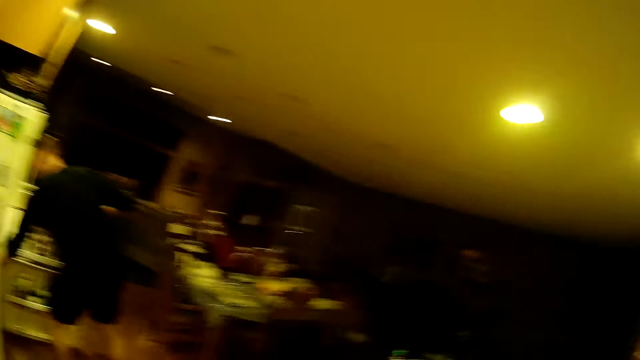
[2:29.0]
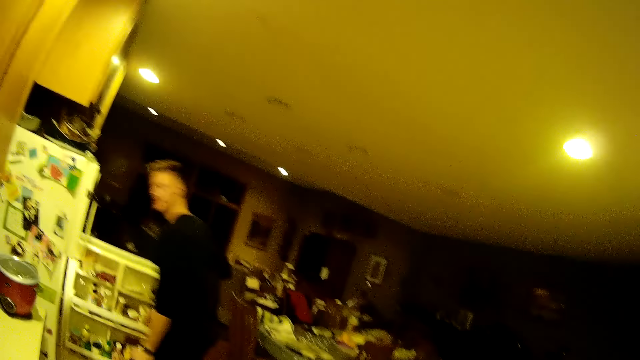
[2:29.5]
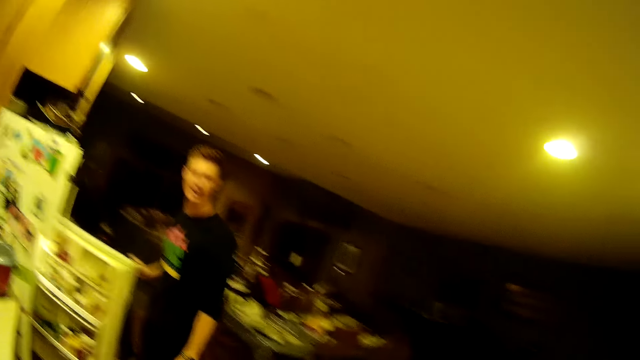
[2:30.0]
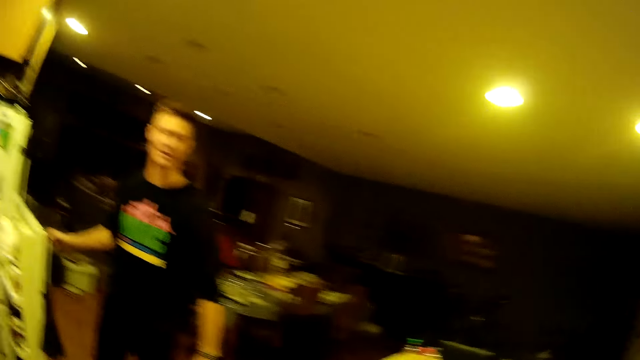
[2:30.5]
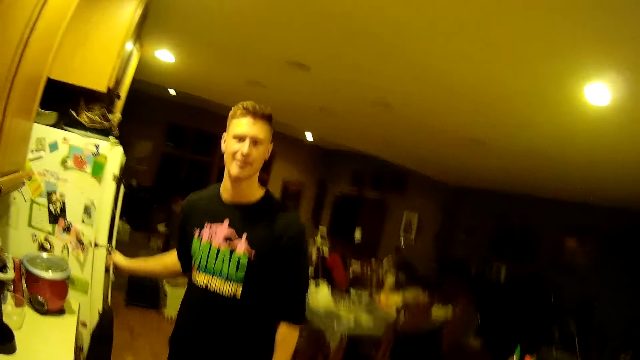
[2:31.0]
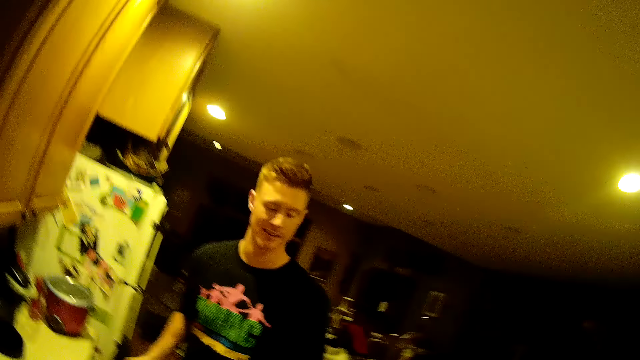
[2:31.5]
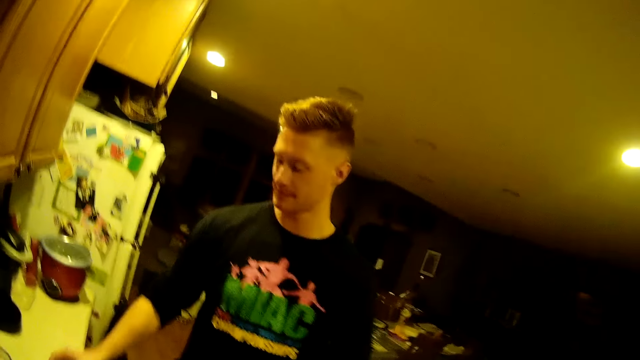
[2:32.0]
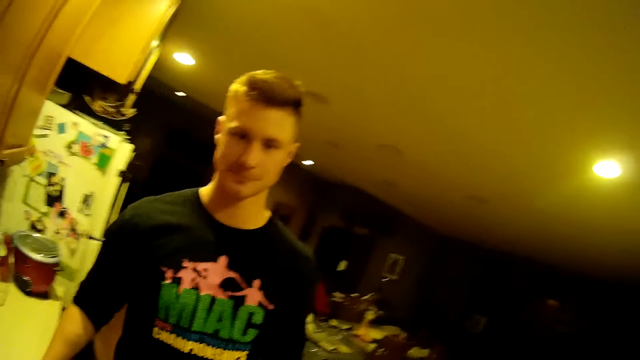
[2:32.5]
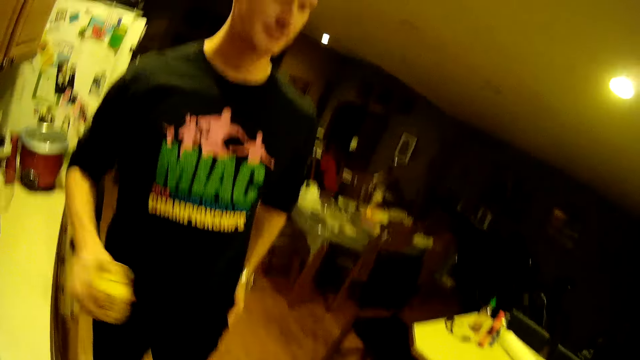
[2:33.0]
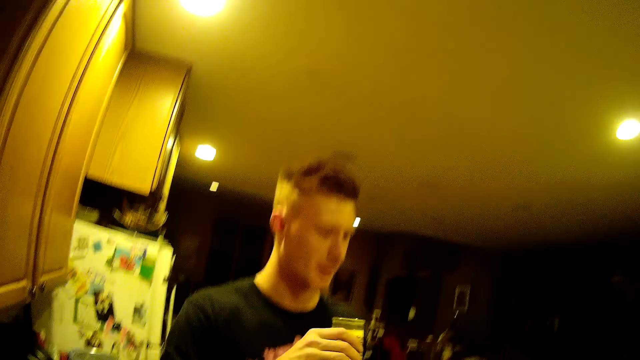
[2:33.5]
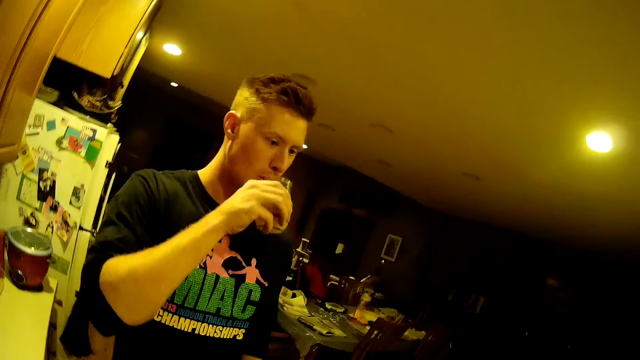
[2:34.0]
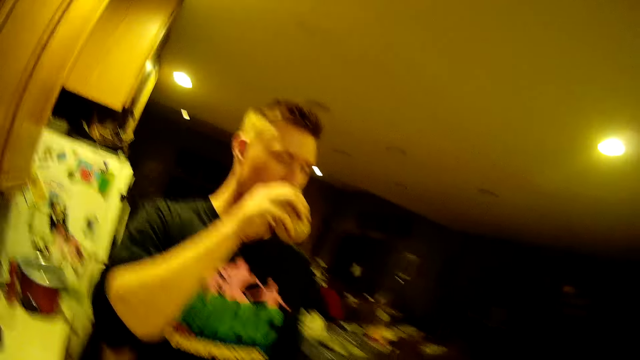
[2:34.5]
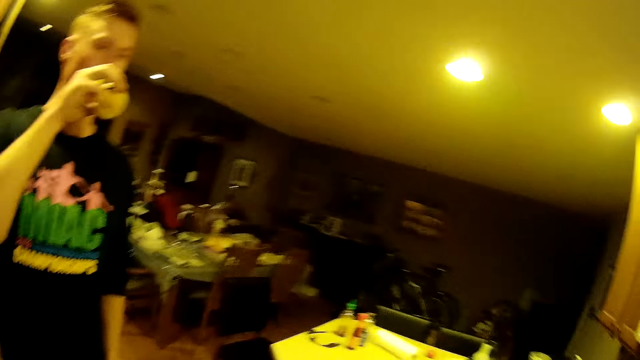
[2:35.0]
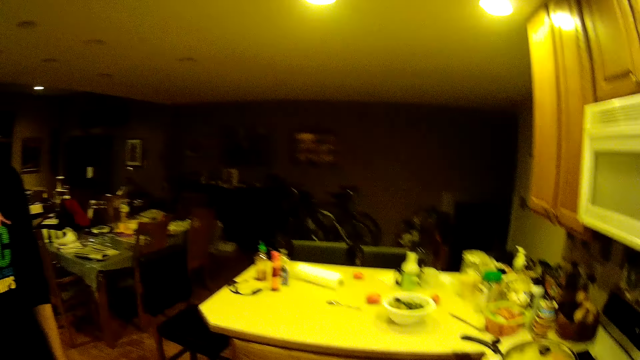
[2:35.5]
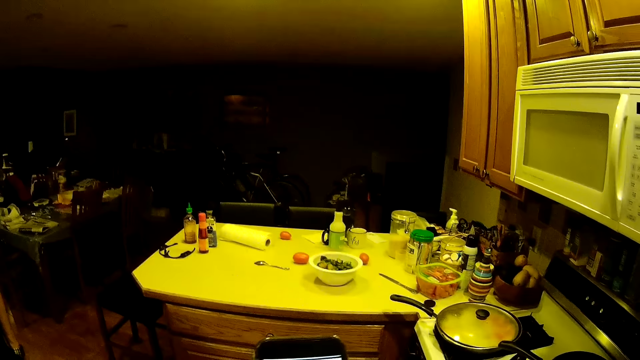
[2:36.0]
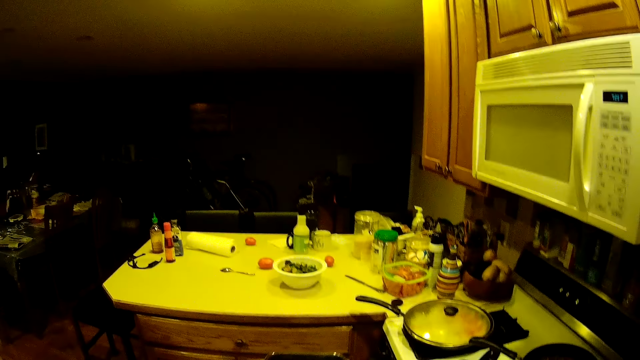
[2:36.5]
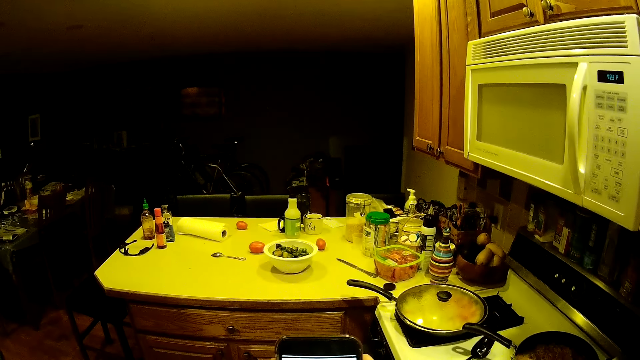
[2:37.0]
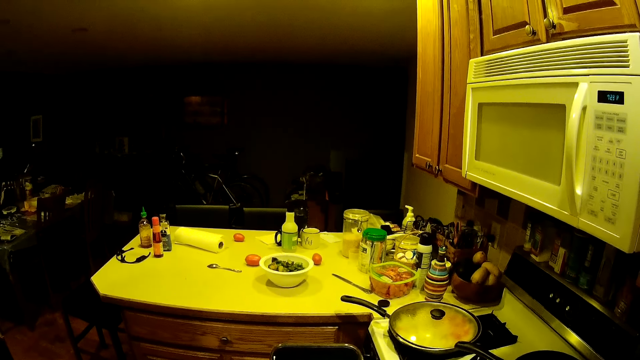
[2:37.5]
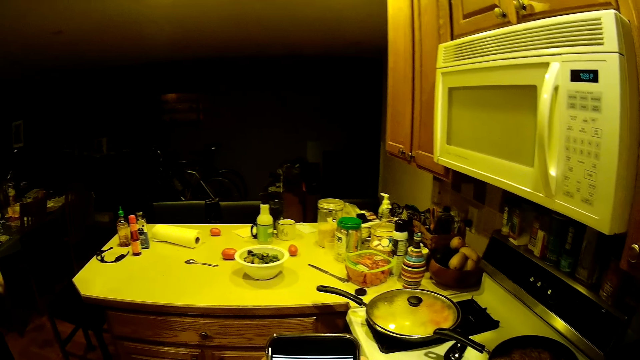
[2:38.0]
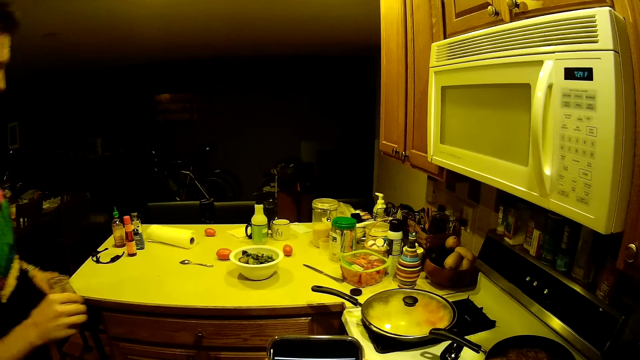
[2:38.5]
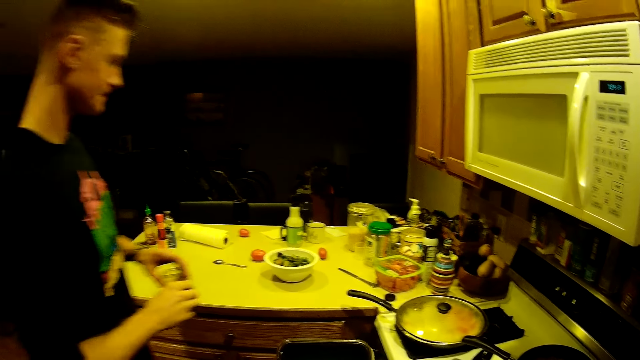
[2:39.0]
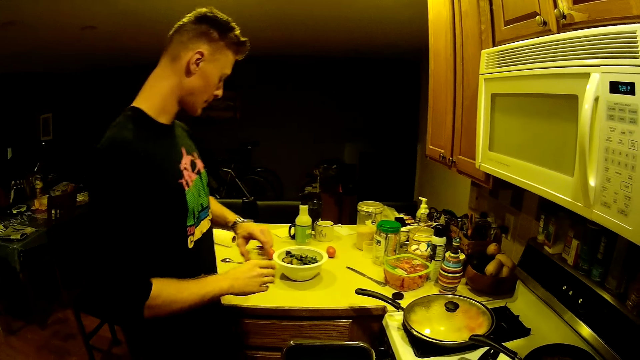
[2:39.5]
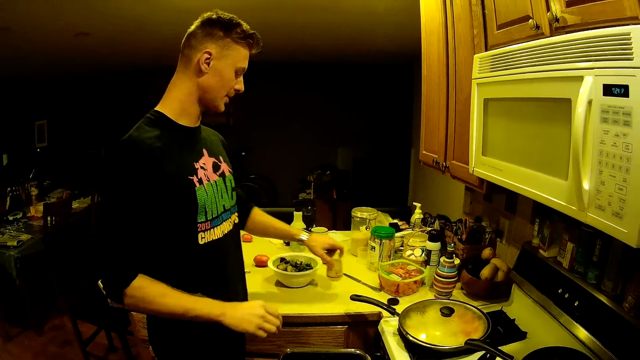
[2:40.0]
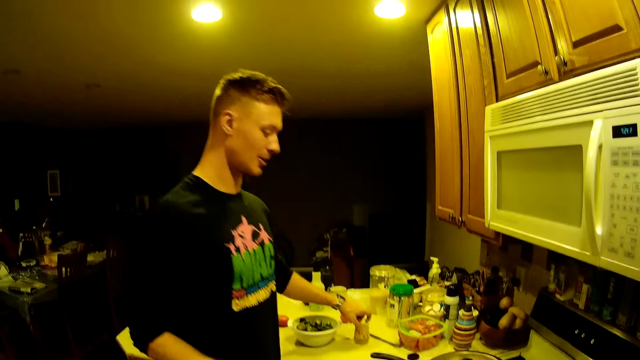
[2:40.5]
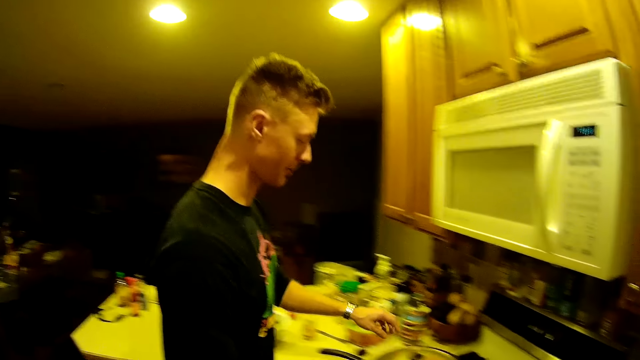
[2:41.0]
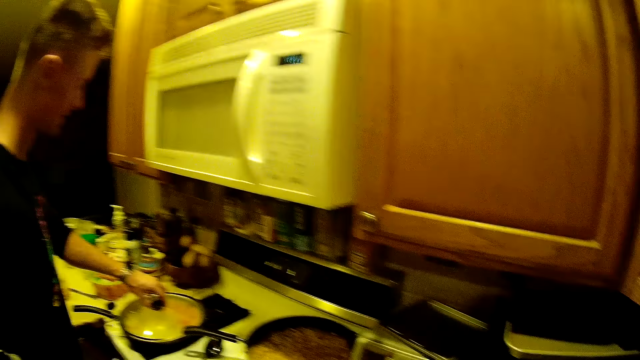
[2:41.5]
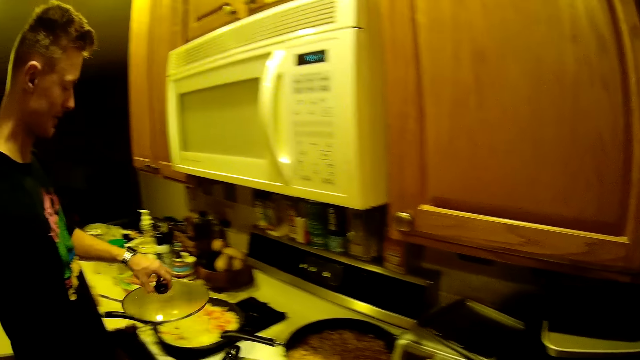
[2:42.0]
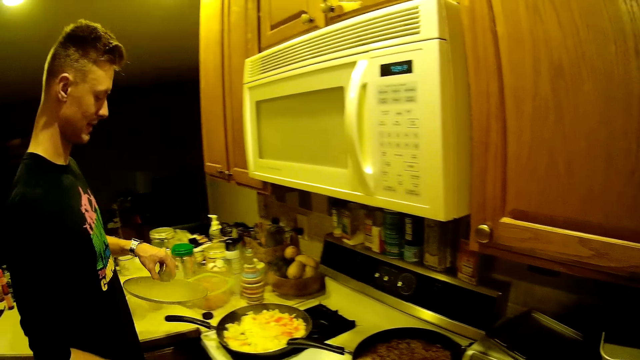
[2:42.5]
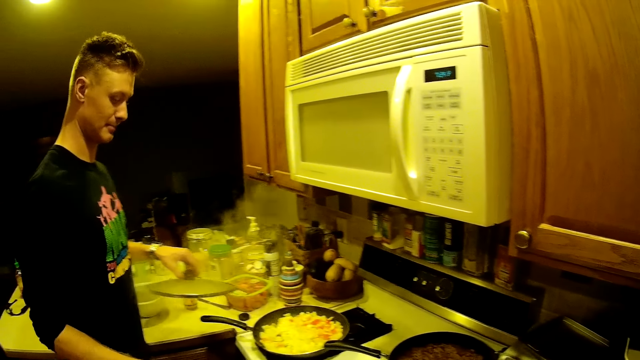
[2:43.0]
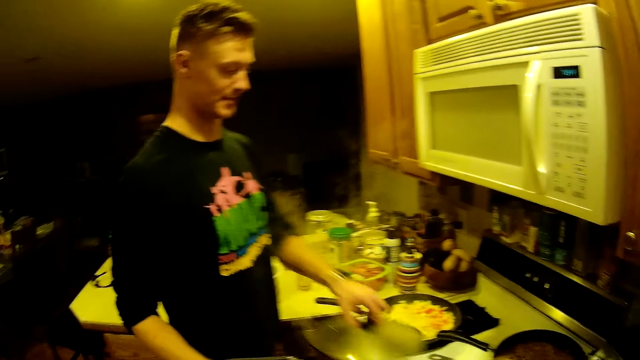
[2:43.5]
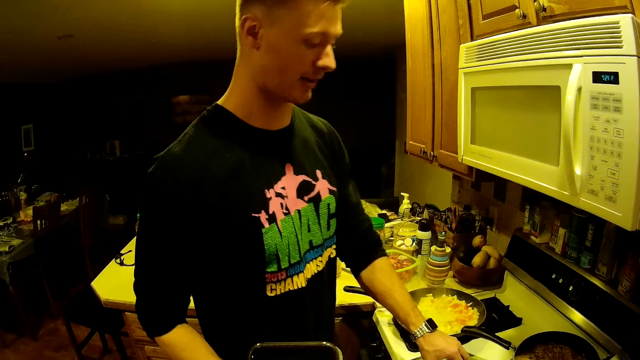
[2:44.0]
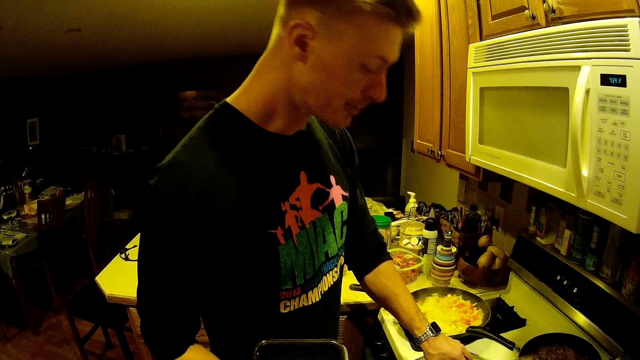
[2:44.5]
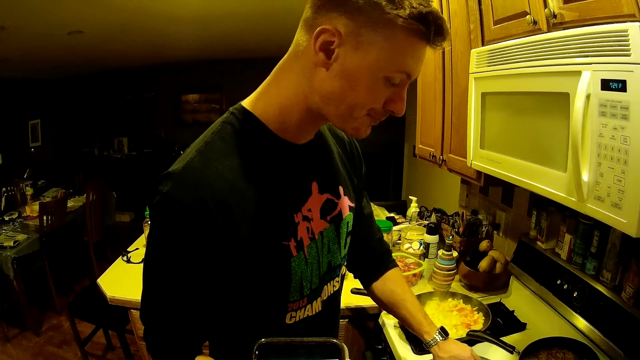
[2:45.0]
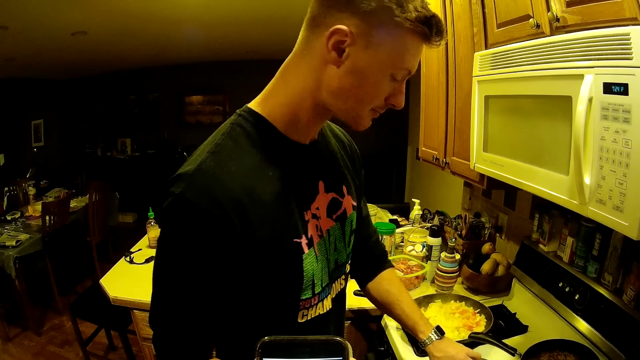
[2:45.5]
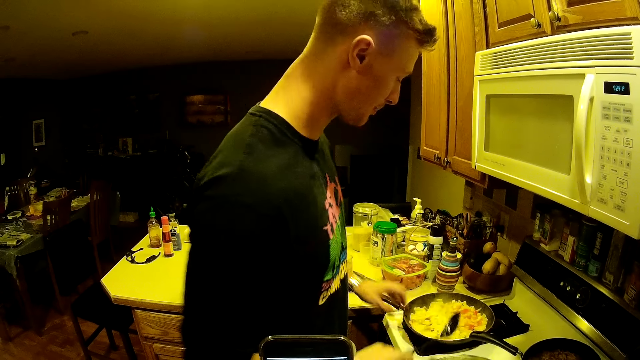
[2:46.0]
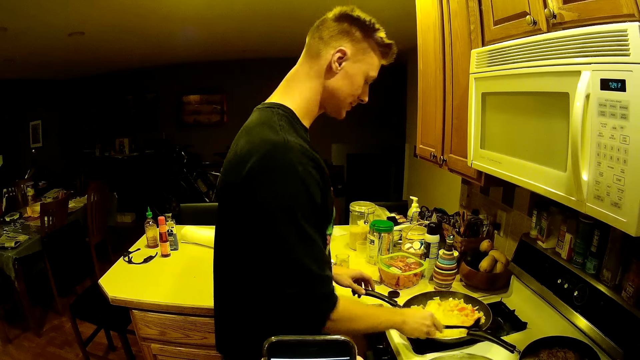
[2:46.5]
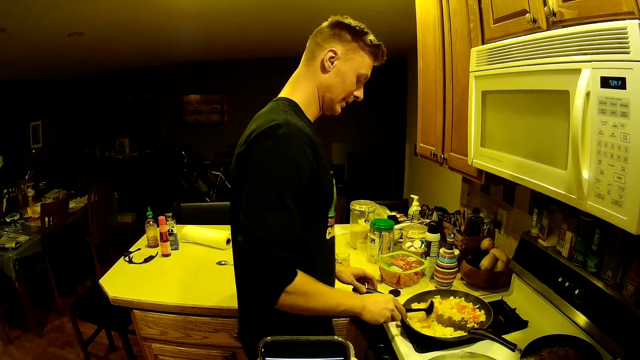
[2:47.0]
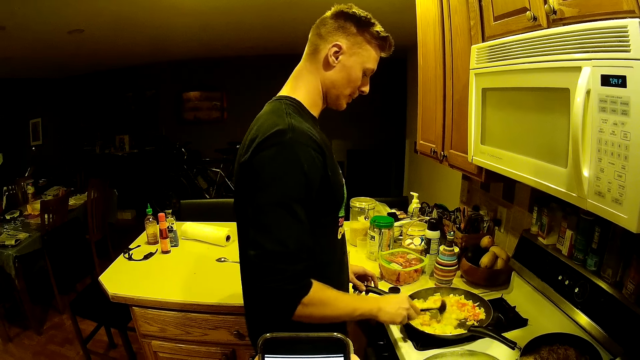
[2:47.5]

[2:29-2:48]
The man places the drink in the fridge. The man closes the fridge with his right hand. The man walks in the kitchen. The man picks up a glass of water from the kitchen counter with his right hand. The man drinks the glass of water. The man passes the glass of water from his right hand to his left hand. The man drops the glass of water on the kitchen counter with his right hand. The man picks the saucepan lid from the saucepan with his left hand. The man drops the saucepan lid on the kitchen cabinet. The man stirs the food in the saucepan with a spoon in his right hand and holds the saucepan with his left hand.

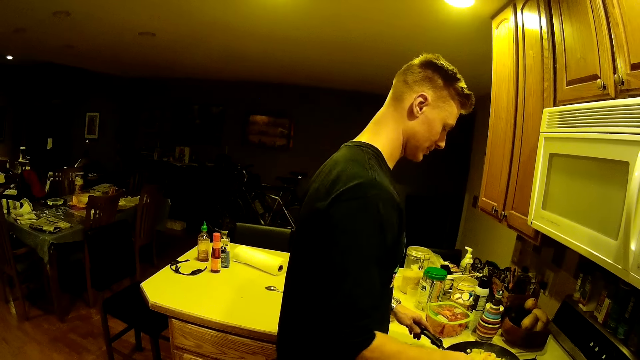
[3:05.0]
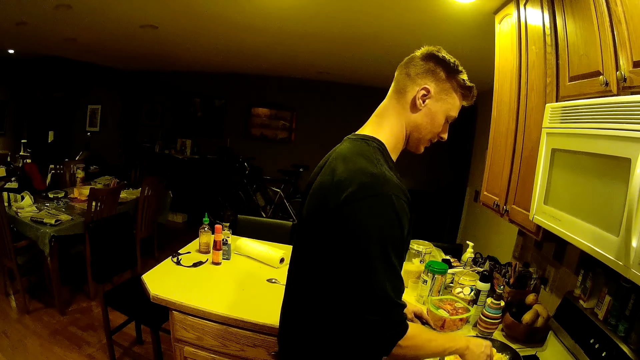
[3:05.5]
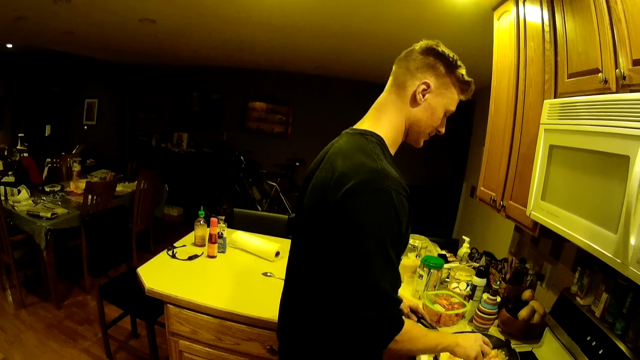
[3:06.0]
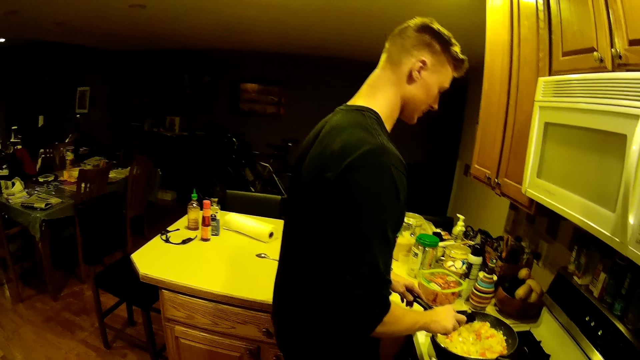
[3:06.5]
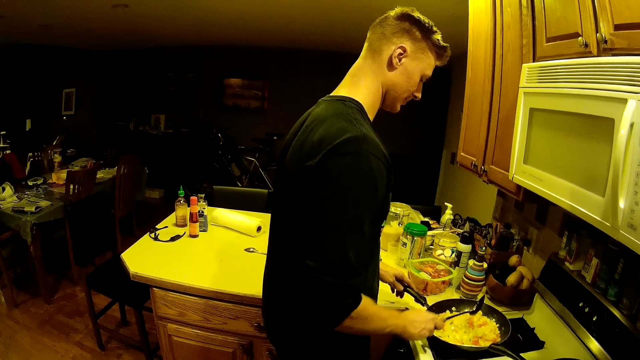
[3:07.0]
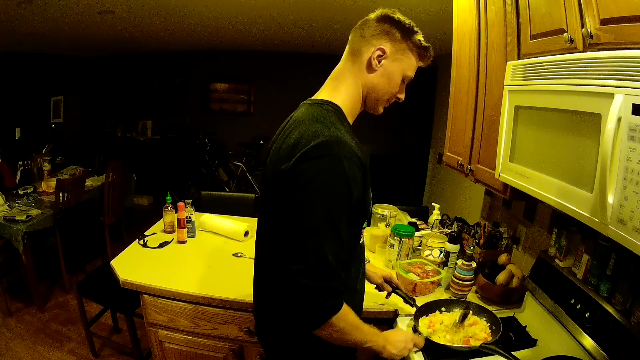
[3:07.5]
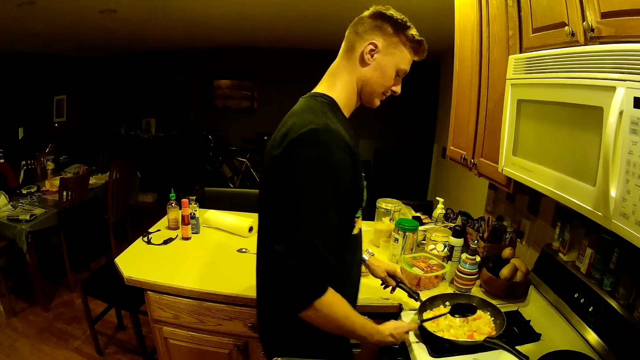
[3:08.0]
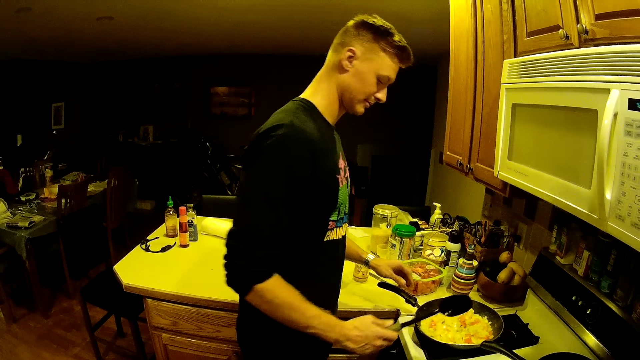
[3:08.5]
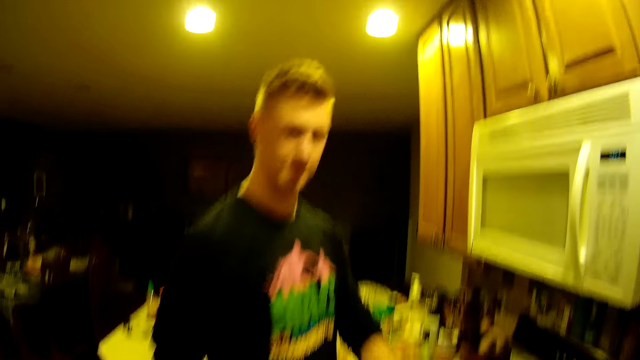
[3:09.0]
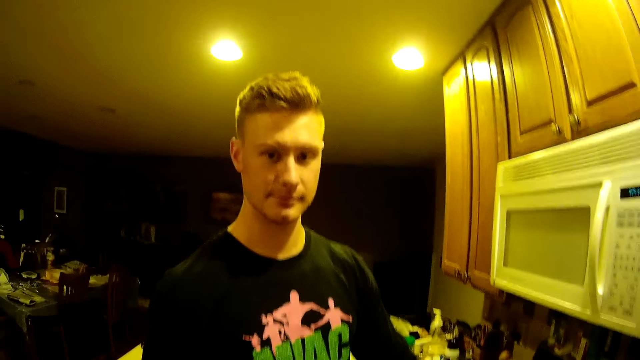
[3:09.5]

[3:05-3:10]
The man stirs the saucepan with a spoon in his right hand. The man hits the spoon on the saucepan.
